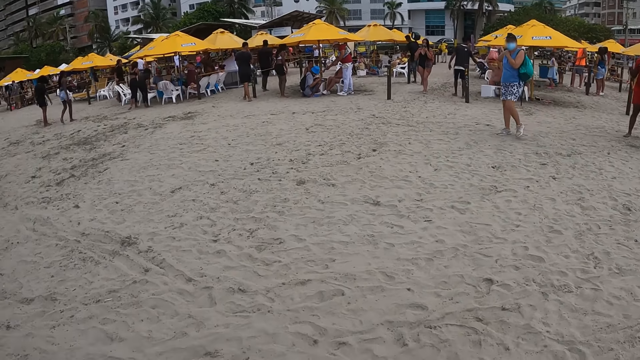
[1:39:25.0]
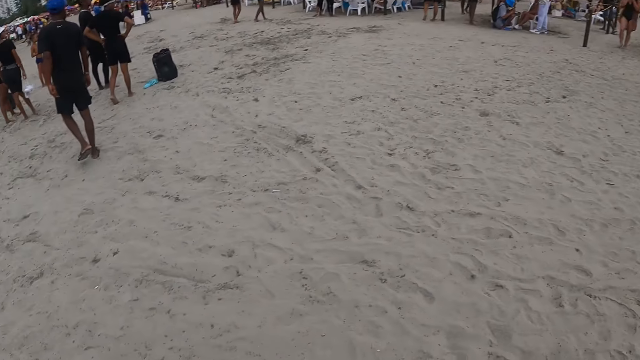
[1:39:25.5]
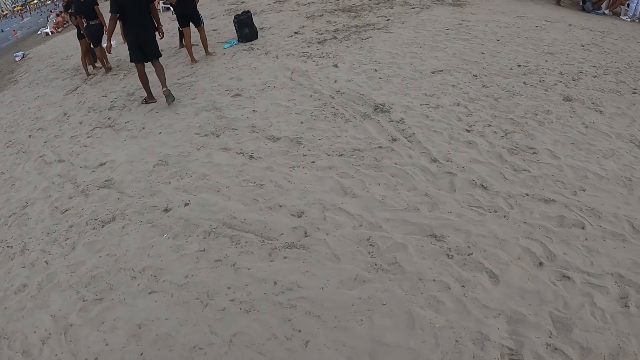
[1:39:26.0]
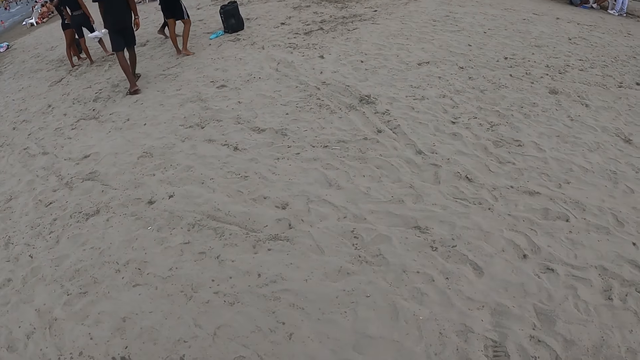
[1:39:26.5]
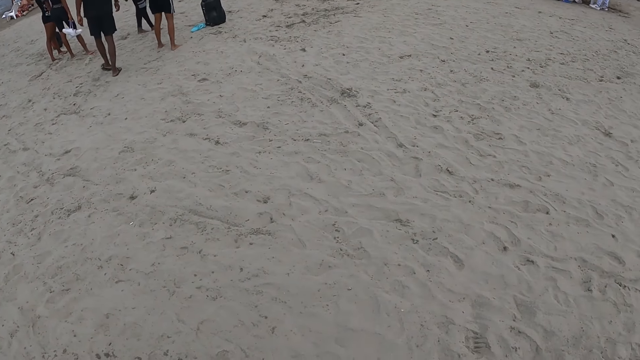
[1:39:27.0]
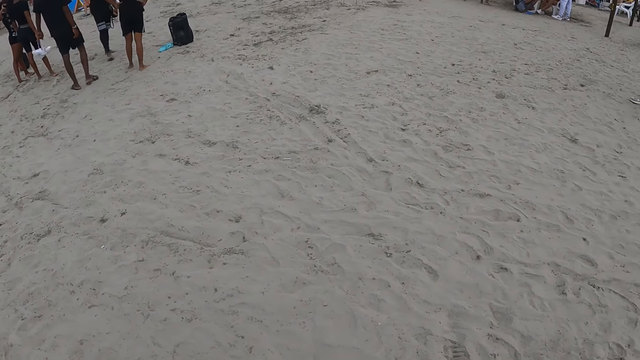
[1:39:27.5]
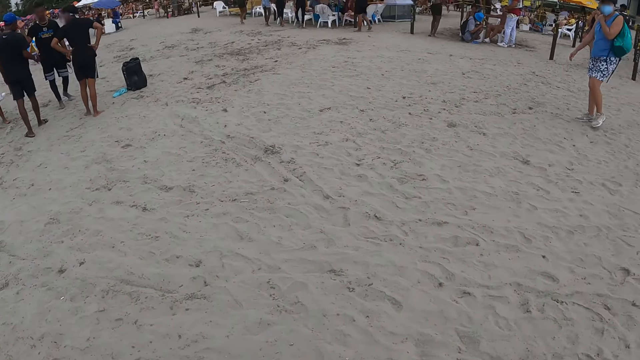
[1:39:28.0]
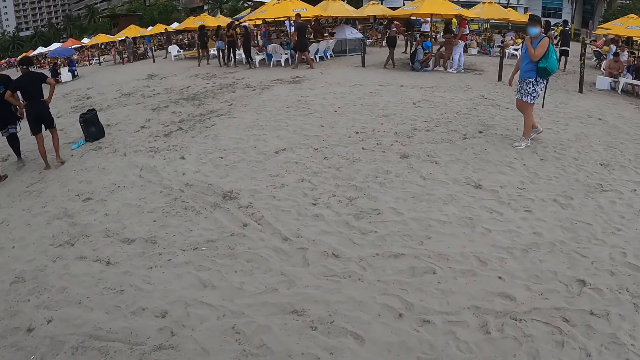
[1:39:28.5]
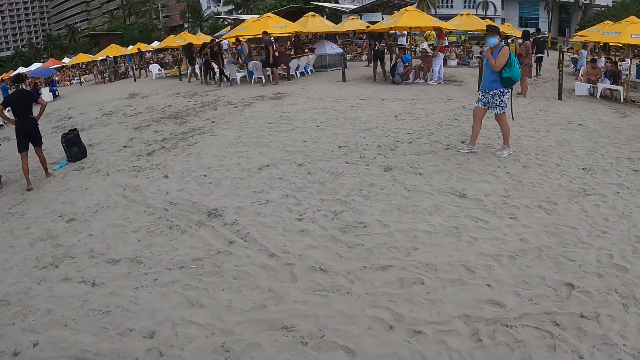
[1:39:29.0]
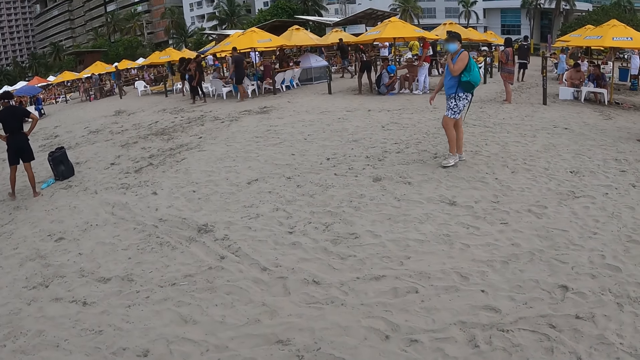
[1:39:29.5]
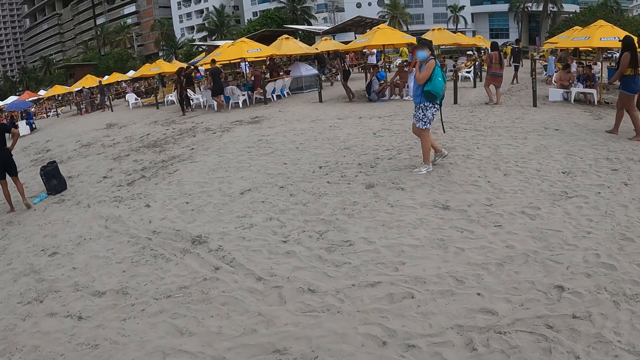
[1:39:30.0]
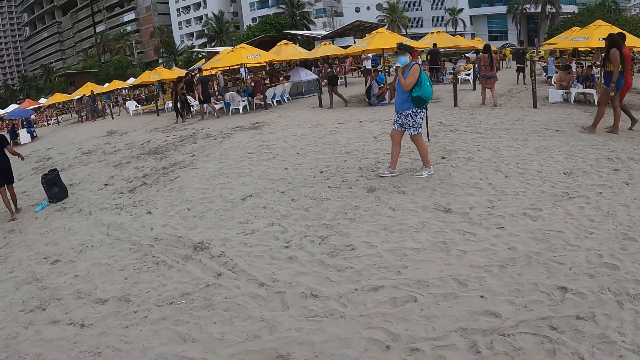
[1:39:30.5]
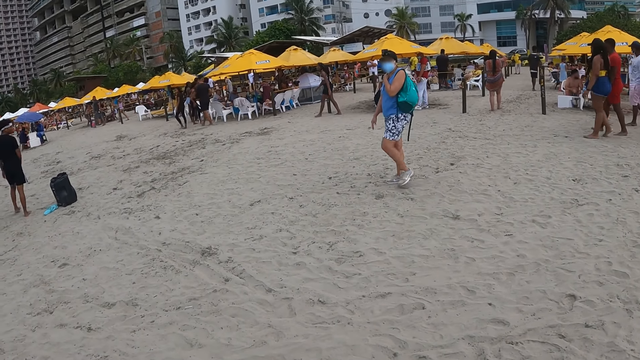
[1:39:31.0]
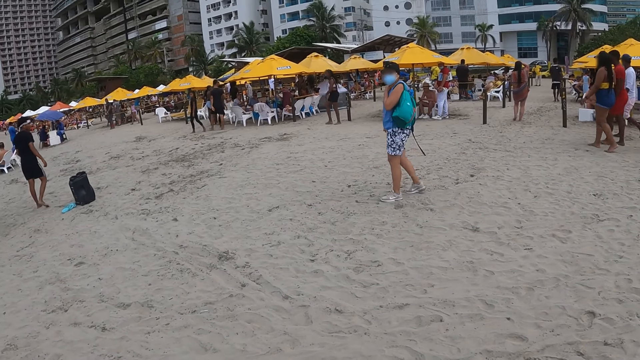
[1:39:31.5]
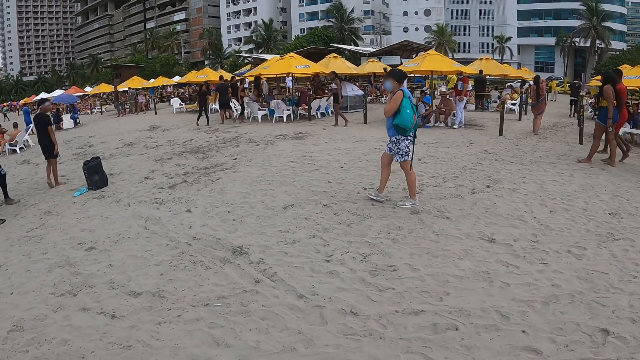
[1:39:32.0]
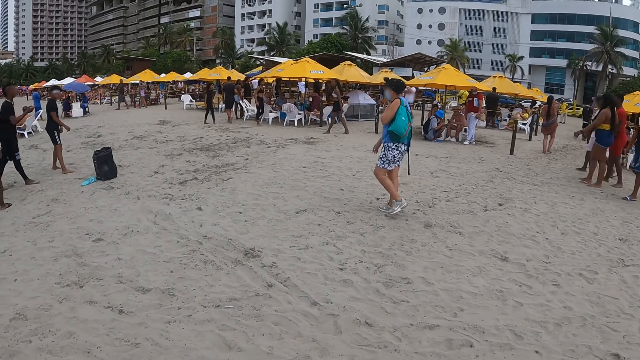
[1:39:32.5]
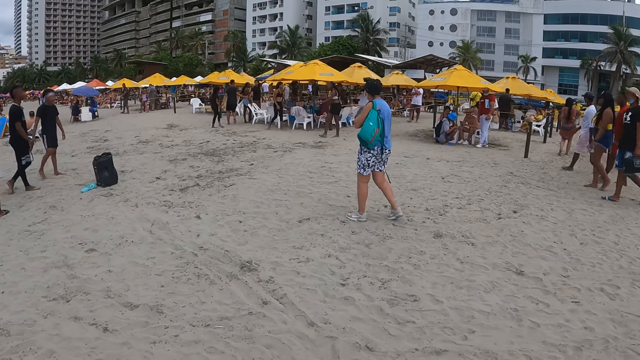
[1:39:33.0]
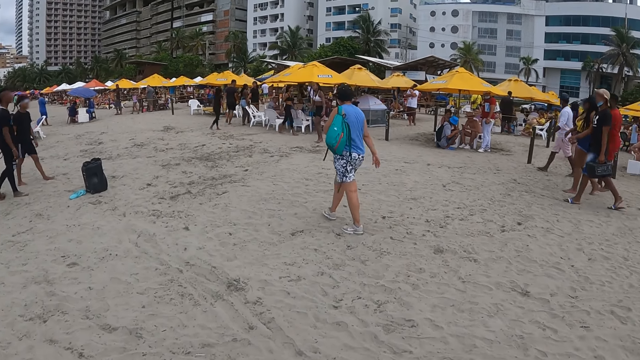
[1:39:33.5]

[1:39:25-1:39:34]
The camera wearer looks around. The person walks around. The camera wearer looks around. The person walks around.

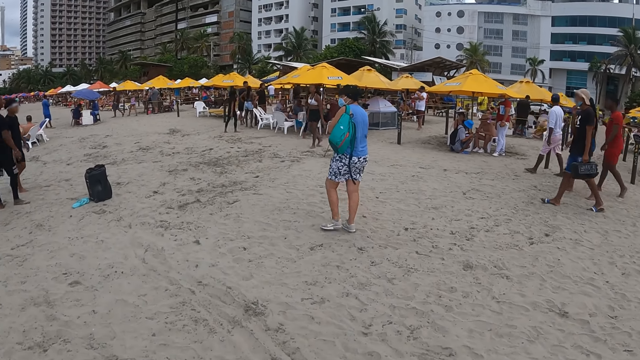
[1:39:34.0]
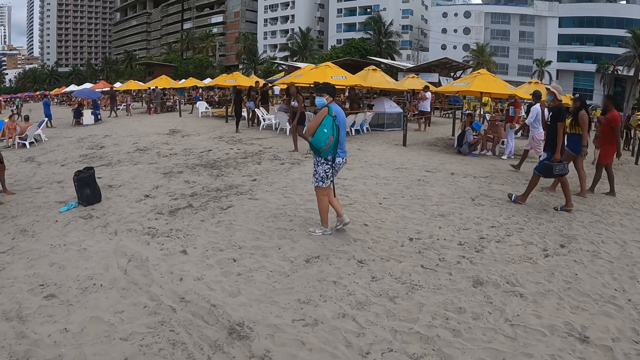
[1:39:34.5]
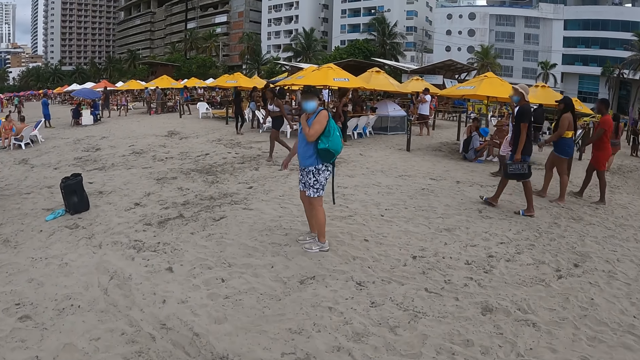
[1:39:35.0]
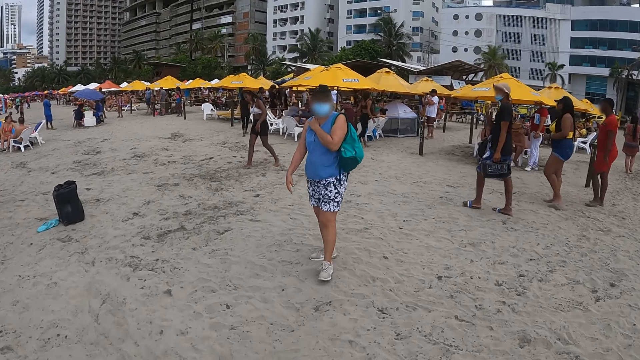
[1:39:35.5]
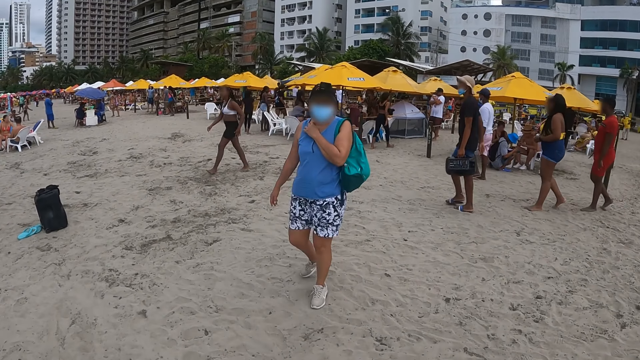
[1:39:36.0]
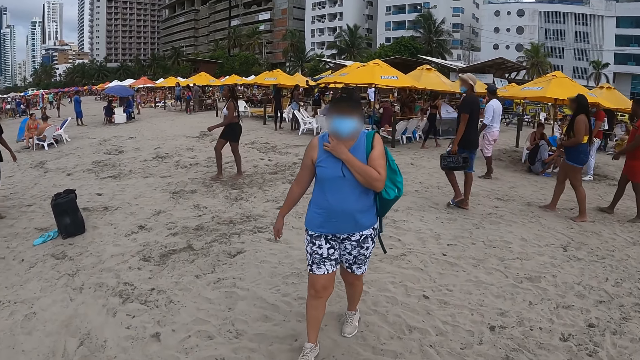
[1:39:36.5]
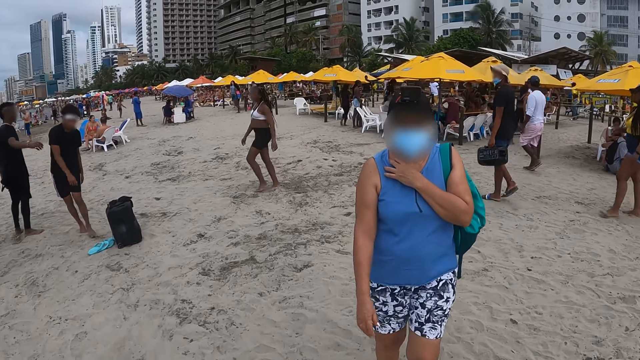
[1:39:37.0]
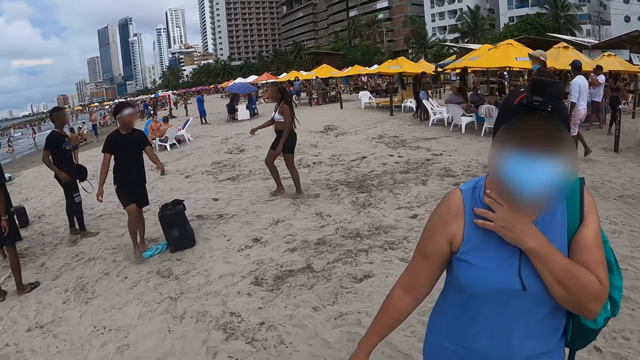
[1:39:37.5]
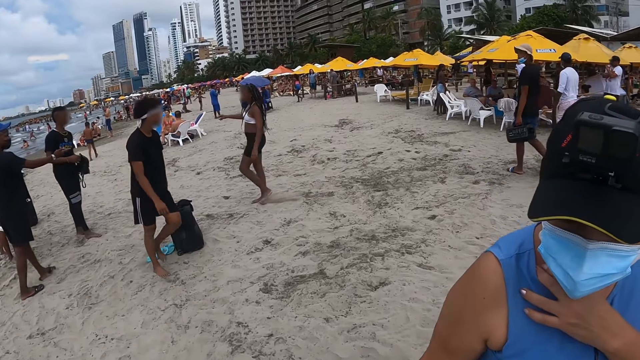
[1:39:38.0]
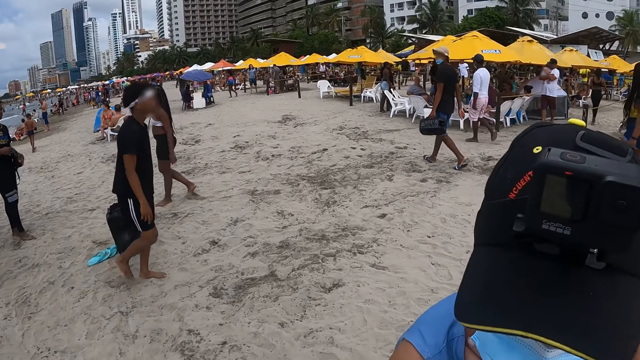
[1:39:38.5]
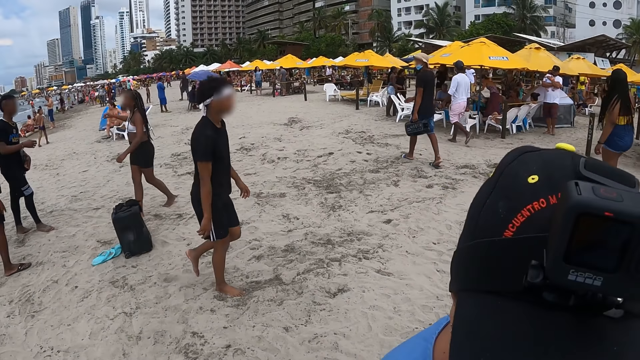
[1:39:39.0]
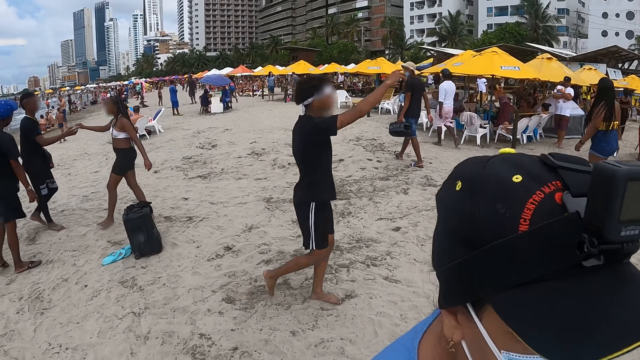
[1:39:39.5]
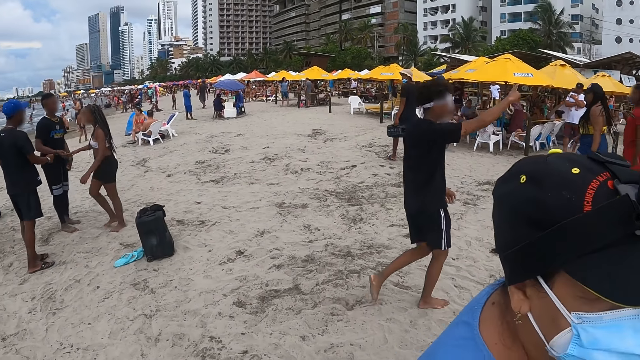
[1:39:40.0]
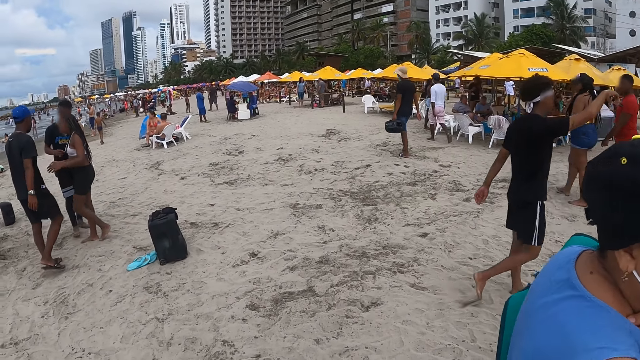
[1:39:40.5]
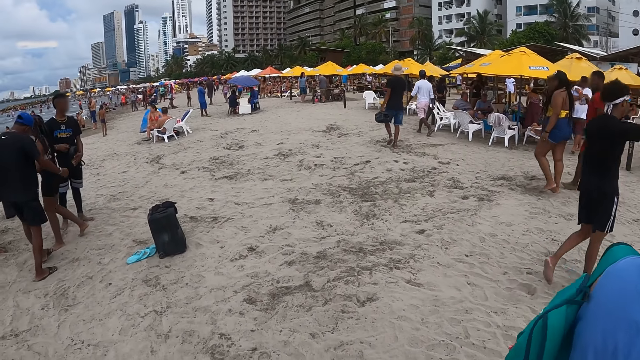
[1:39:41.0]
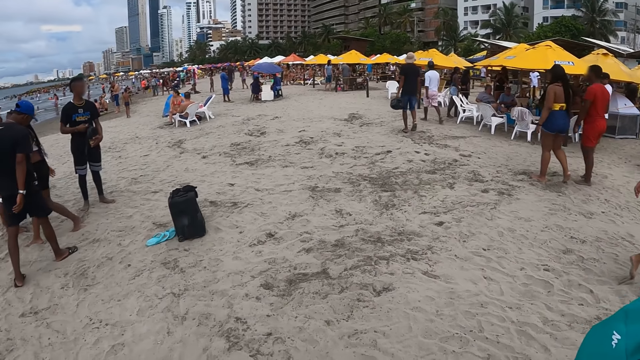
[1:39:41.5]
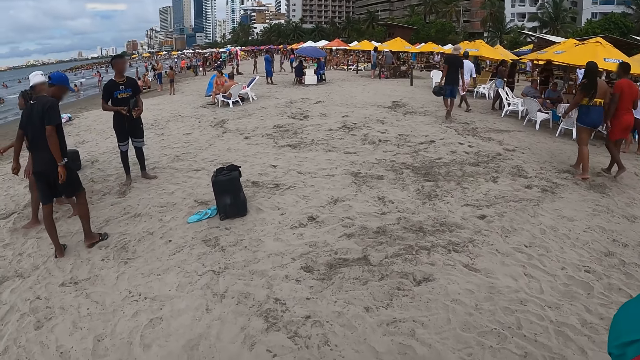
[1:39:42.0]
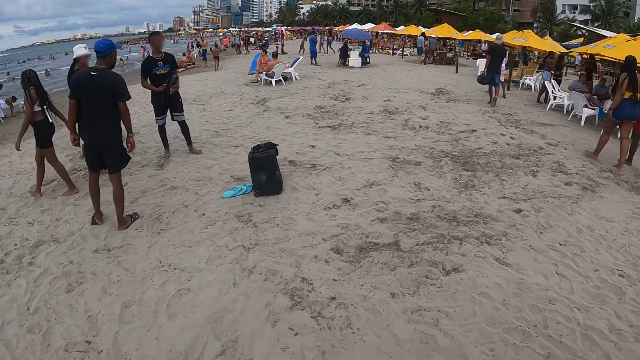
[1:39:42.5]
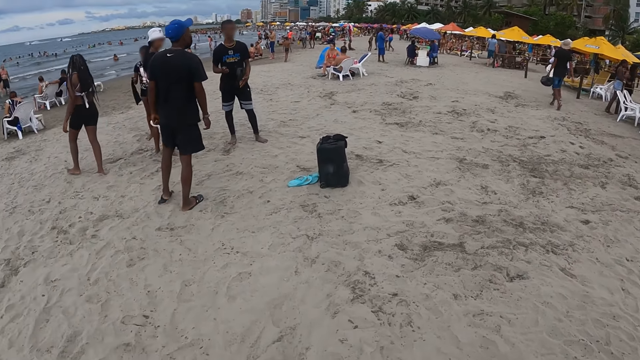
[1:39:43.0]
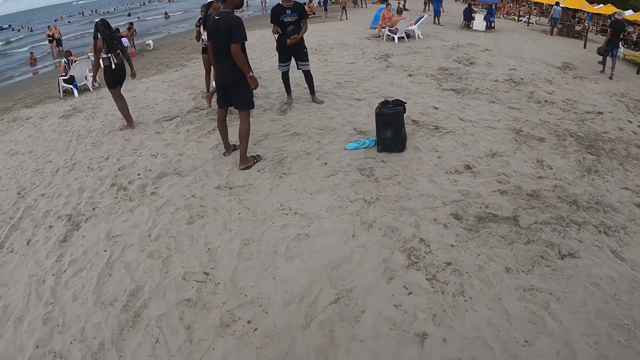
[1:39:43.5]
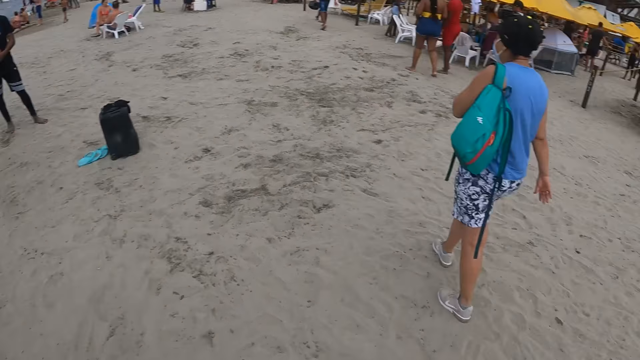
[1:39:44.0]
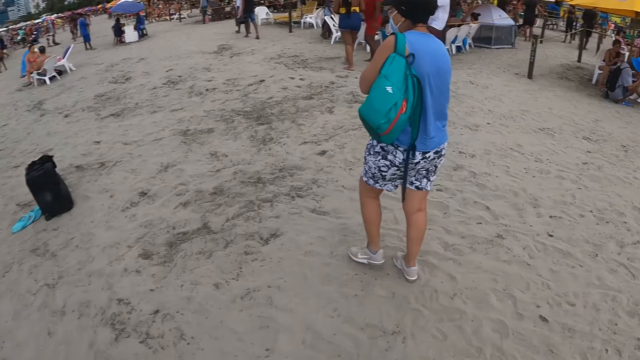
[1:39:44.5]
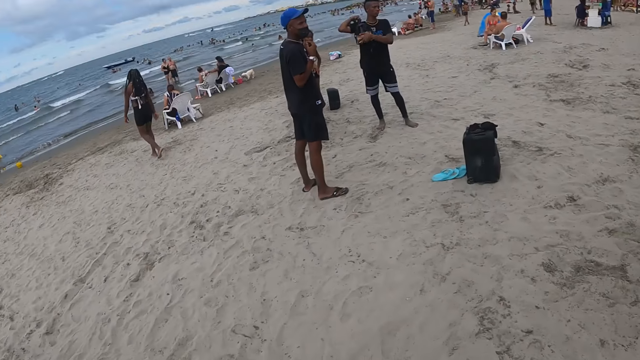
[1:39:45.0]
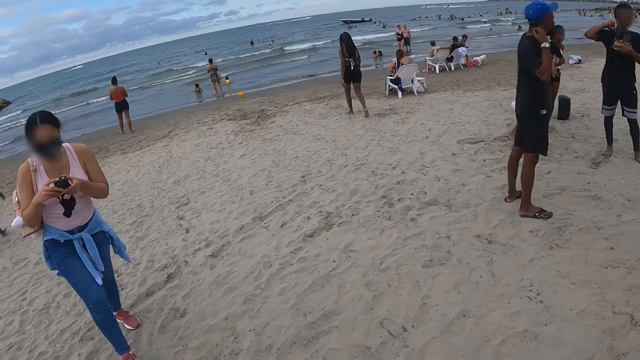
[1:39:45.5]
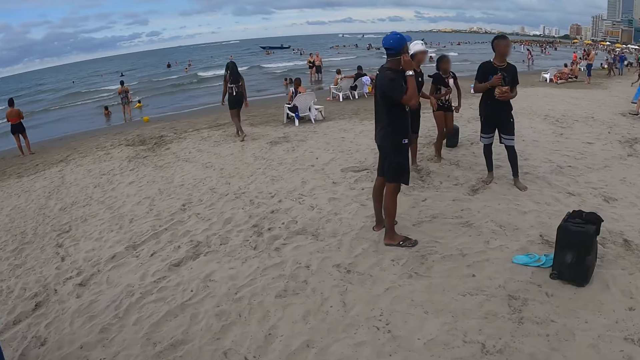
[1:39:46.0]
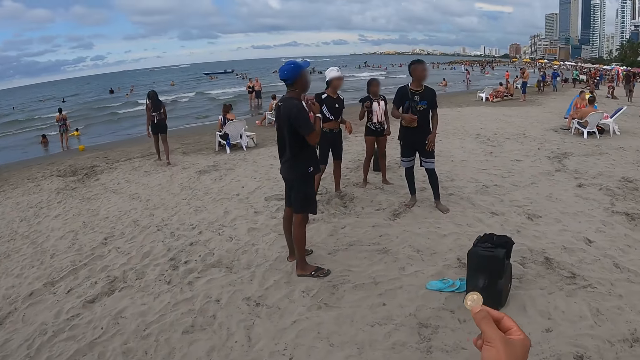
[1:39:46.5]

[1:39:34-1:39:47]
The person turns. The camera wearer walks around. The person walks around and comes towards the camera wearer. The person moves her head. The person turns. The camera wearer looks around. The person walks around. The camera wearer looks around.
